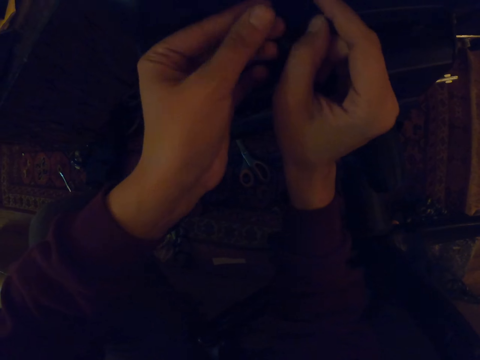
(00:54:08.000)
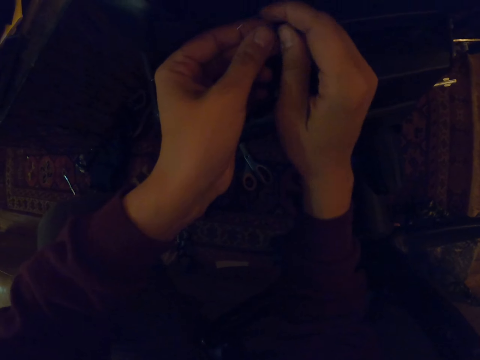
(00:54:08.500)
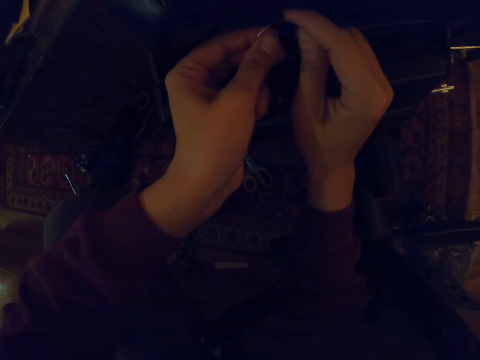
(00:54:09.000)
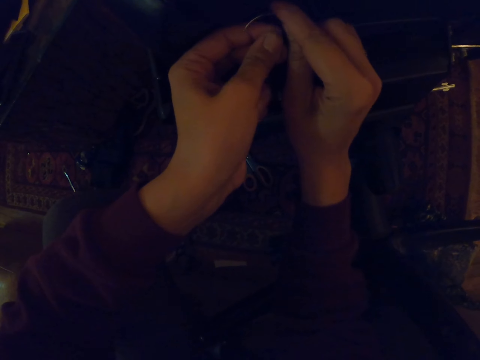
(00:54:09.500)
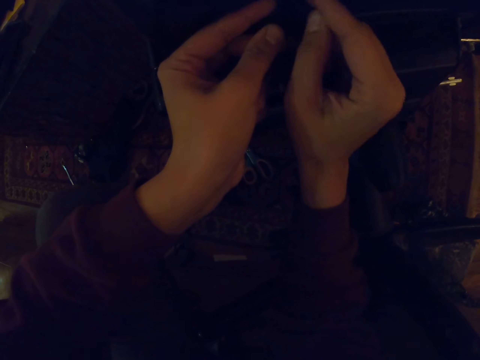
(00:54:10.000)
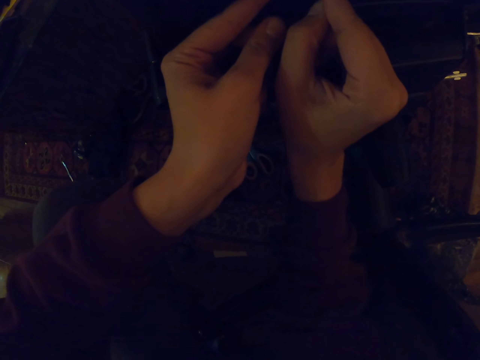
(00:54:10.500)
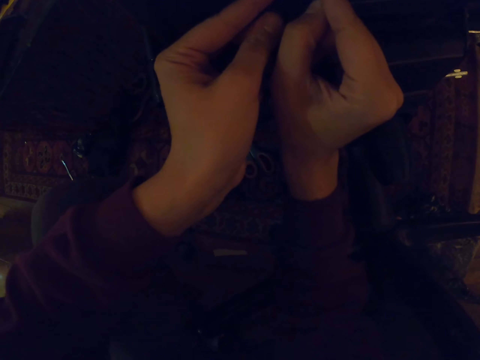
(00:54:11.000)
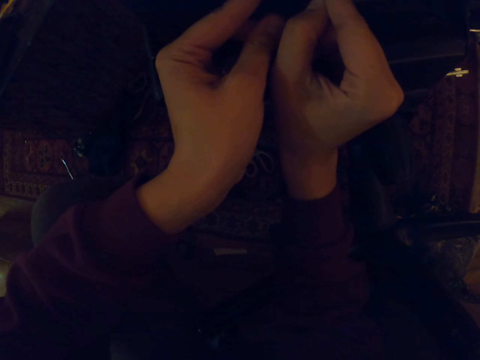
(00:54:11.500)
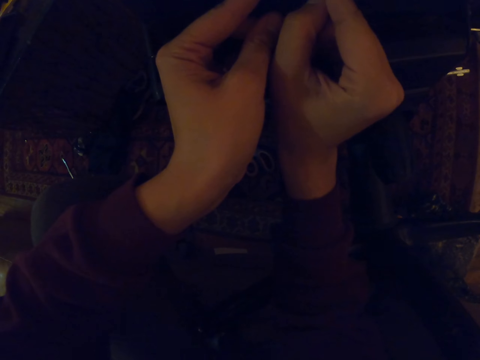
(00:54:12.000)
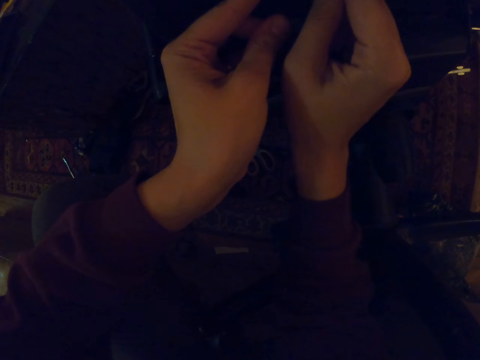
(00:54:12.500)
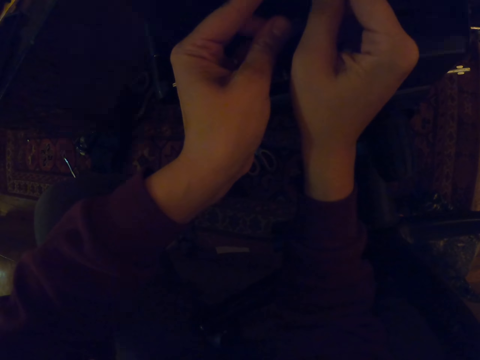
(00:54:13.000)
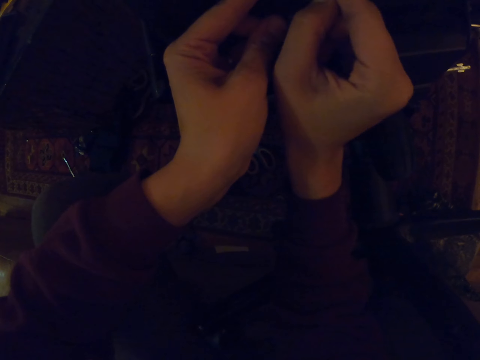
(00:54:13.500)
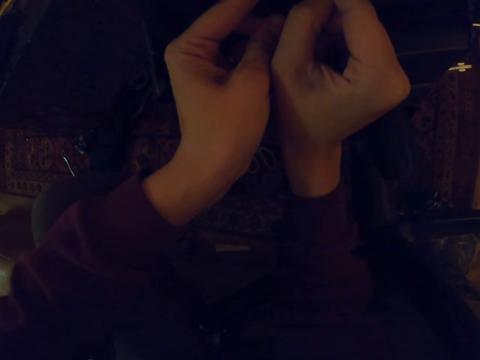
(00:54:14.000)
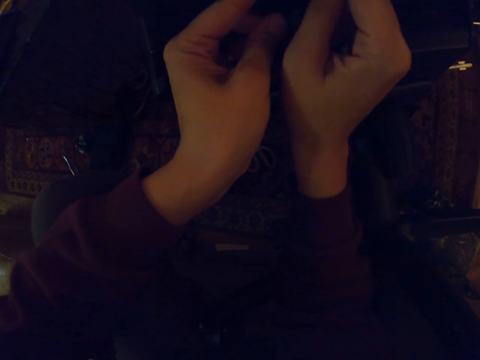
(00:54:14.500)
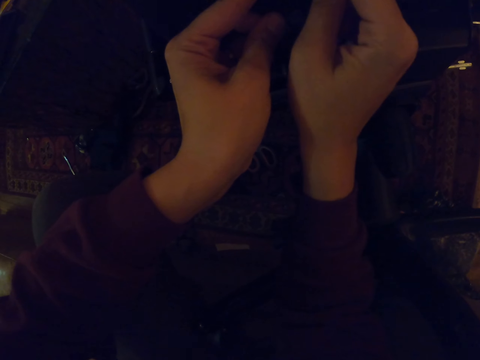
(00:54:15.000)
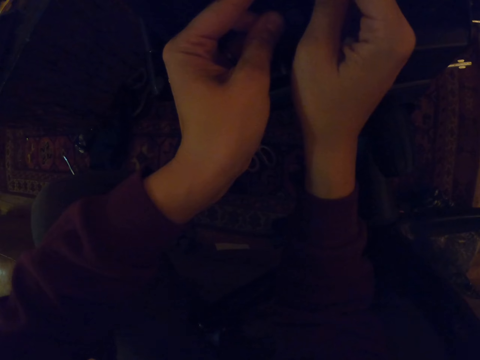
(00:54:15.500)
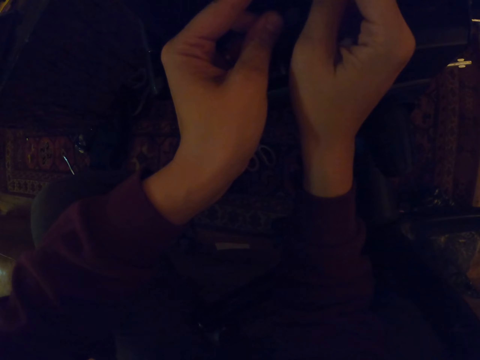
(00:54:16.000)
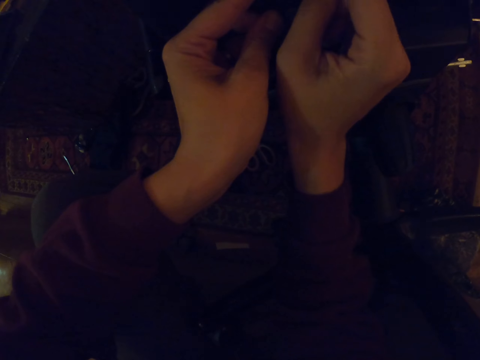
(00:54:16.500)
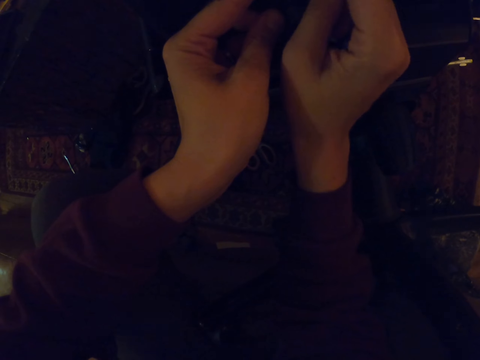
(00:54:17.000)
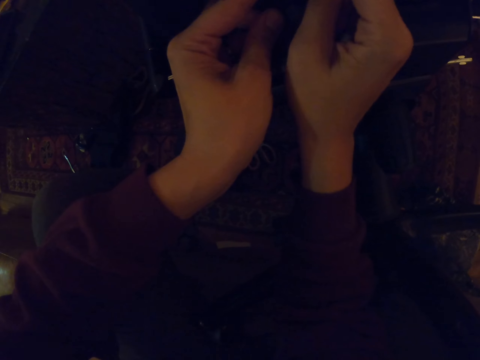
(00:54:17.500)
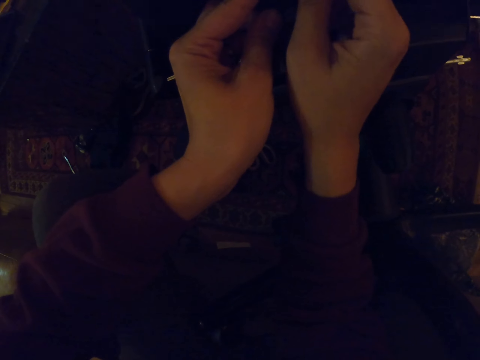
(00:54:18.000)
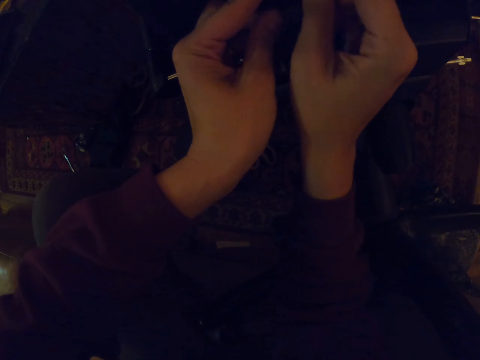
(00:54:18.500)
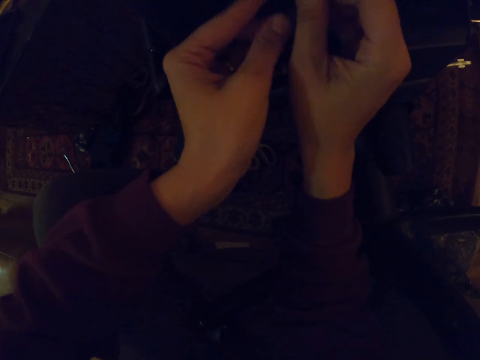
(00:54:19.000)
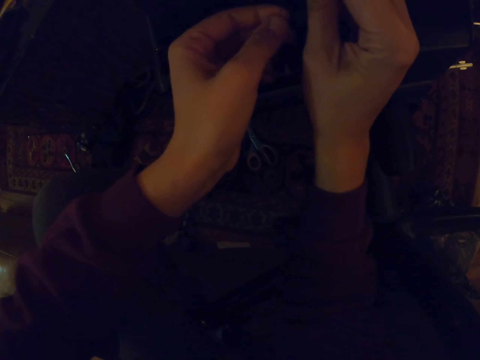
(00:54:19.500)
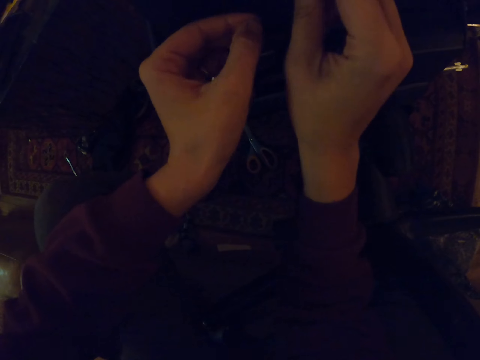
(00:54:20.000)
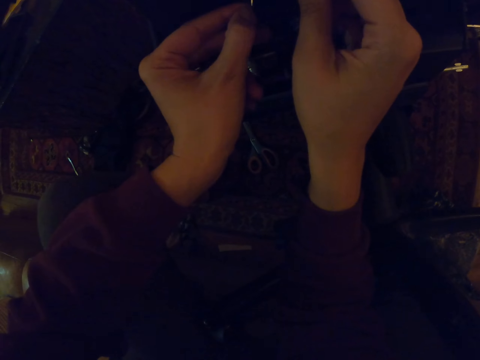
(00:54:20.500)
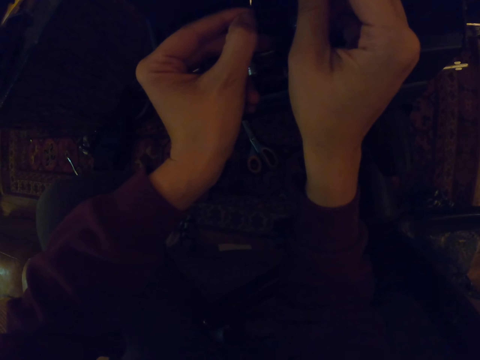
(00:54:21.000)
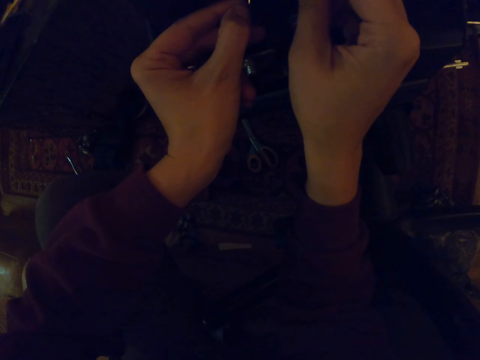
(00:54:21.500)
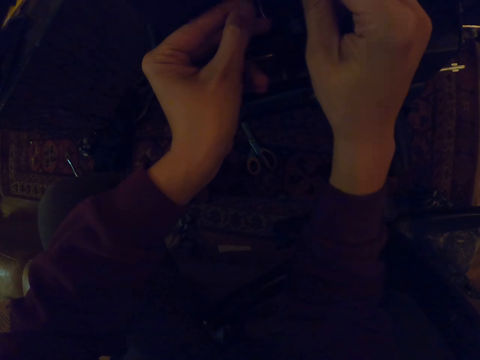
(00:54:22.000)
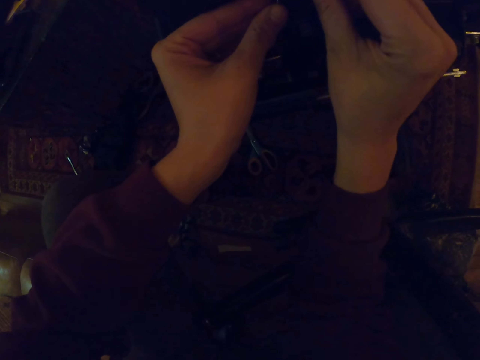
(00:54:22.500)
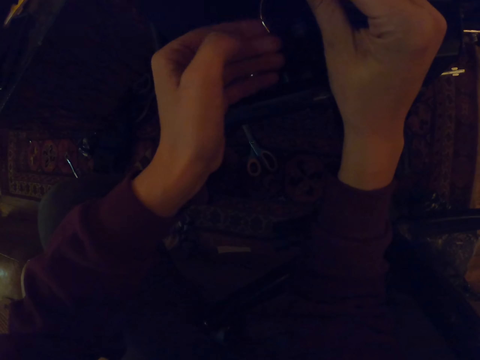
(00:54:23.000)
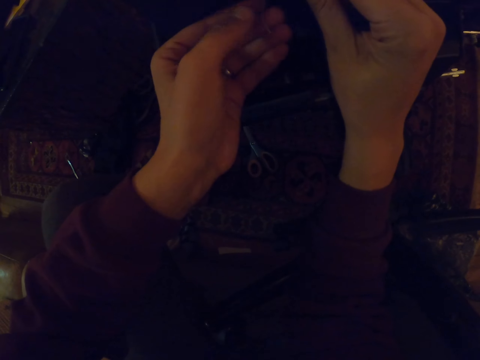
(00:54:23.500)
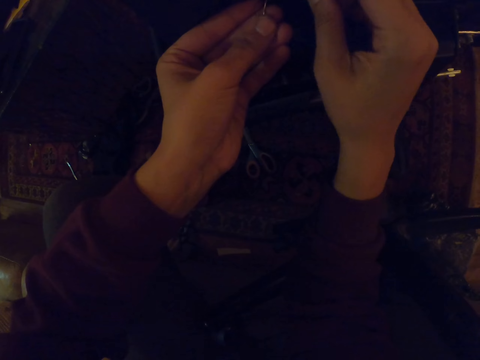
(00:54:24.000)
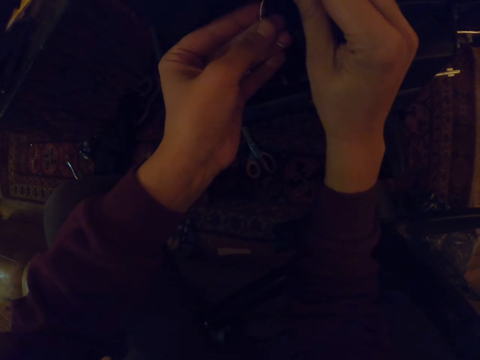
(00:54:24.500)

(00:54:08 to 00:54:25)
The camera wearer inserts the hook on the chair with the right hand. They hold a thread with the hands.

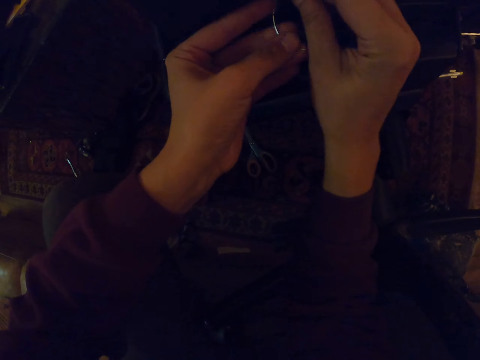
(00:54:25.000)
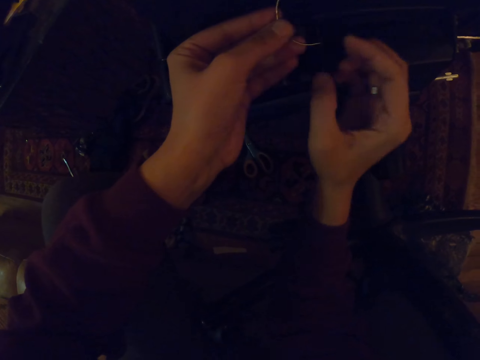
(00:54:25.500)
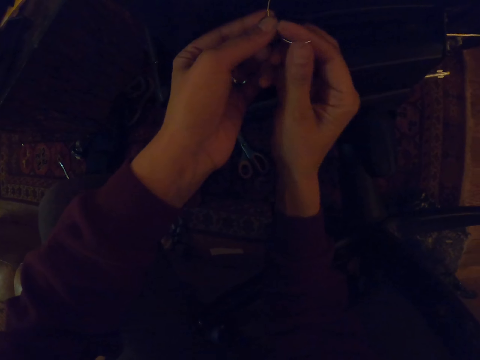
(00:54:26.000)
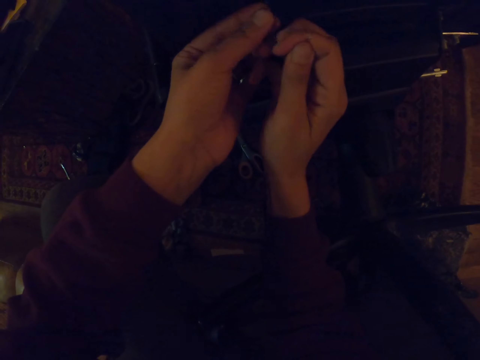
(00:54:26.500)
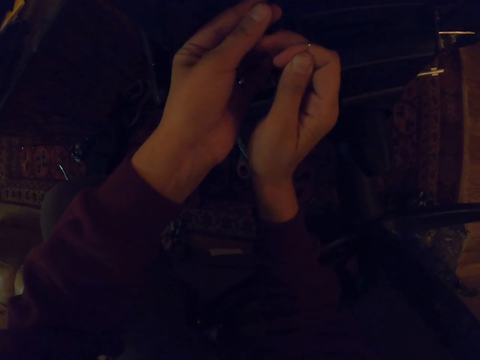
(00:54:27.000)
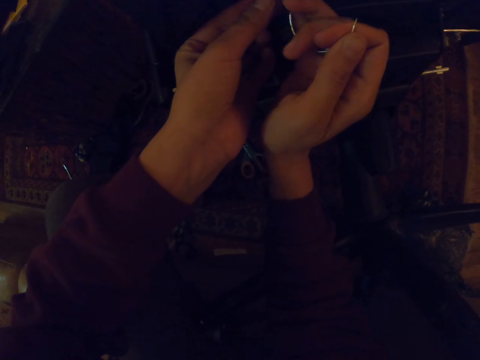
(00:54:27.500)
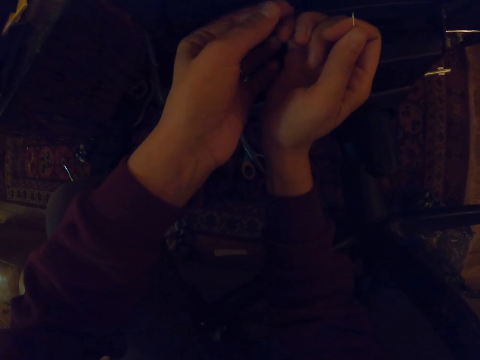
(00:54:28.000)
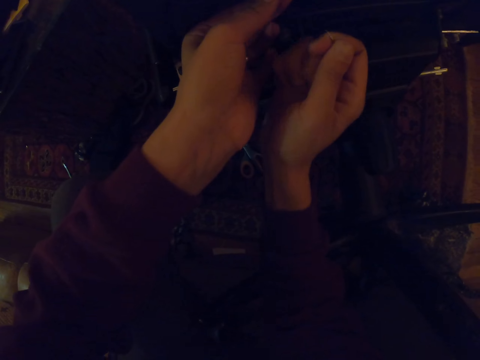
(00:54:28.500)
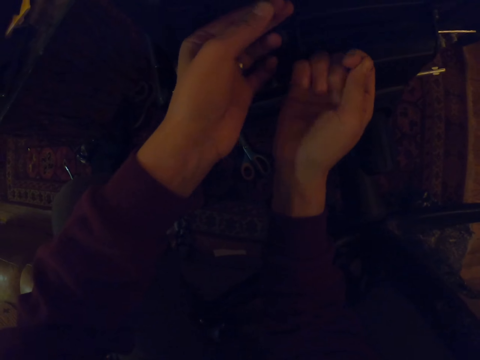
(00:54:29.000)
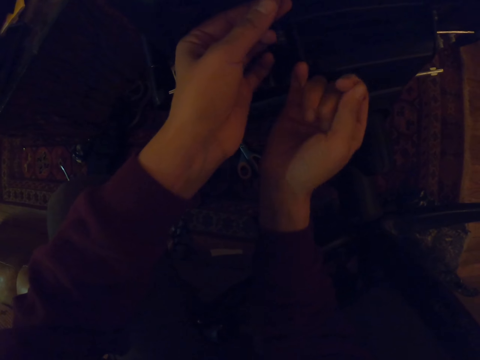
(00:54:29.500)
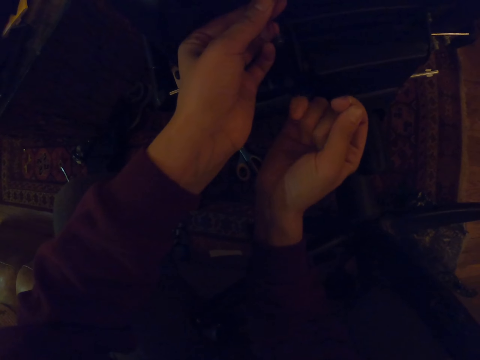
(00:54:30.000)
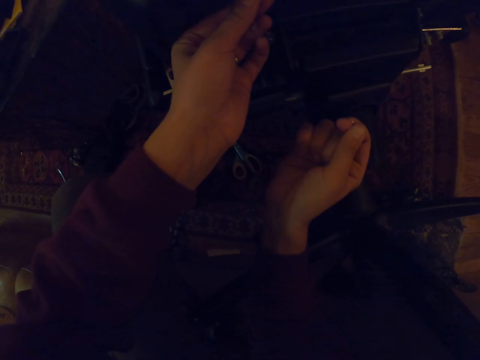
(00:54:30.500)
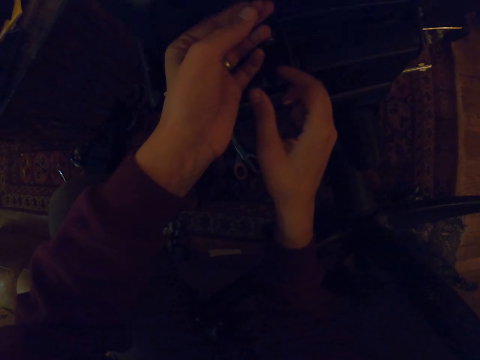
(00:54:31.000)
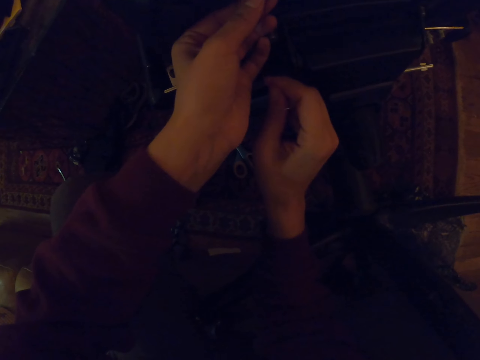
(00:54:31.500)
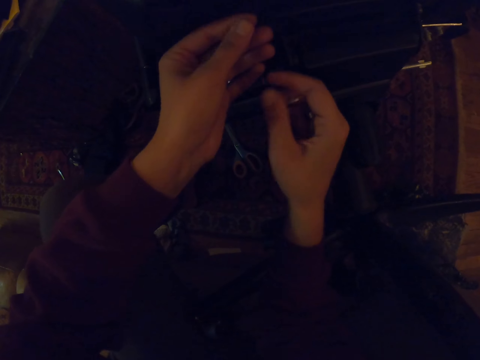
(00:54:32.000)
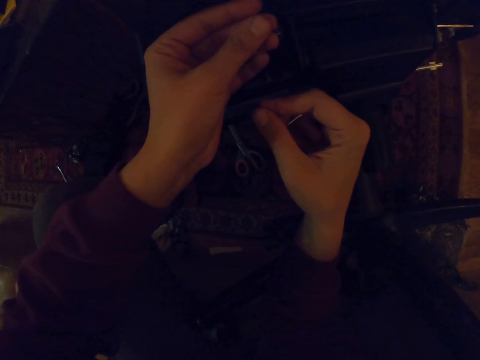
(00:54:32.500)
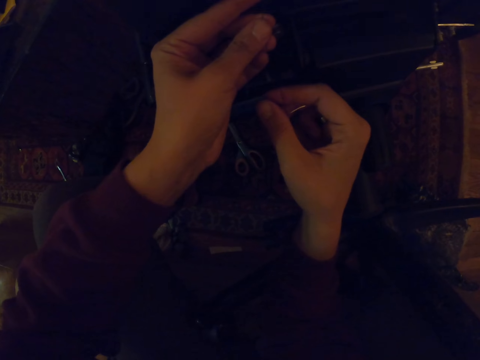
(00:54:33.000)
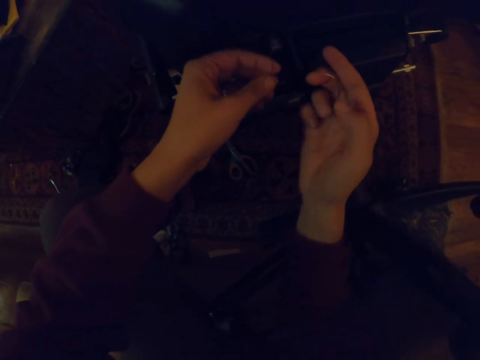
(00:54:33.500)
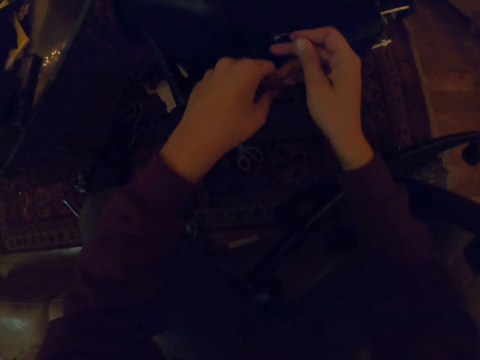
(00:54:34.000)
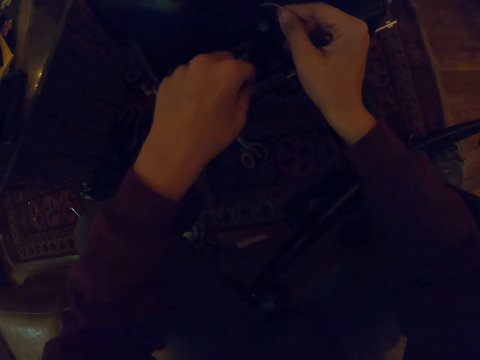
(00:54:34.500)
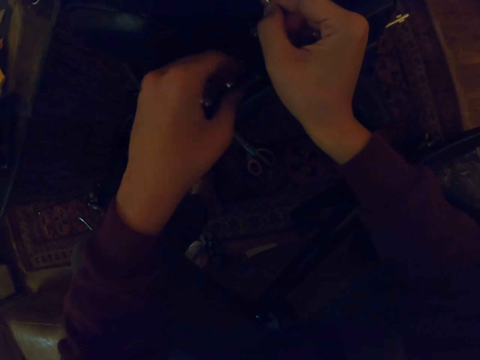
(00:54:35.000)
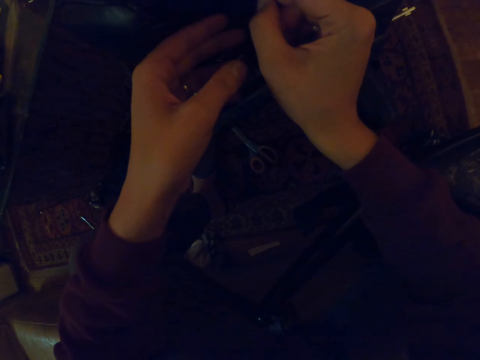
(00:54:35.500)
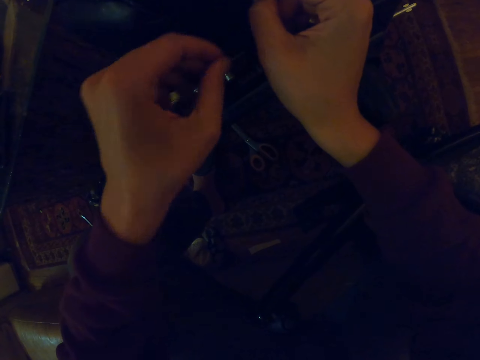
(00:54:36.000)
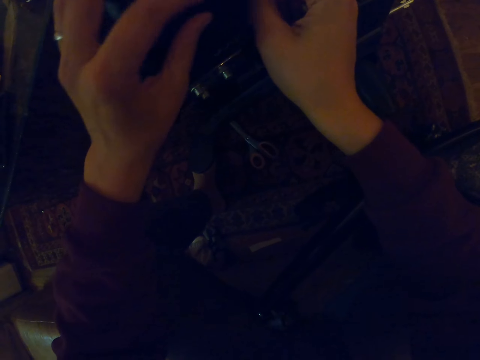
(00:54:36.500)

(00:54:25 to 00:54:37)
The camera wearer pulls the thread.
